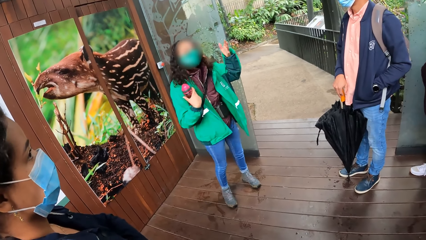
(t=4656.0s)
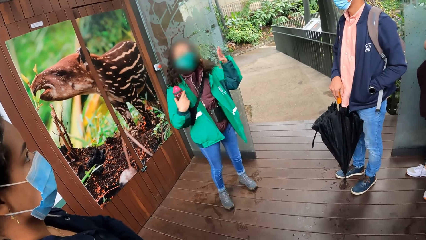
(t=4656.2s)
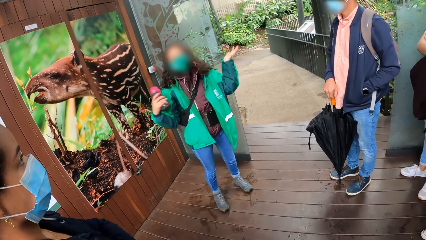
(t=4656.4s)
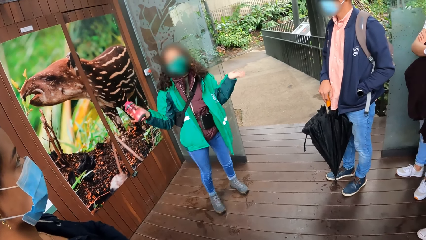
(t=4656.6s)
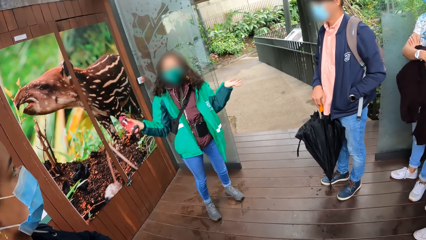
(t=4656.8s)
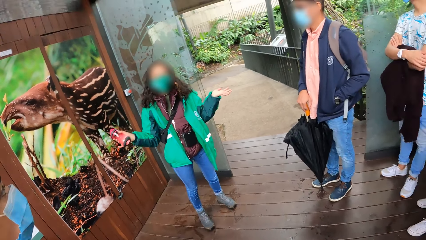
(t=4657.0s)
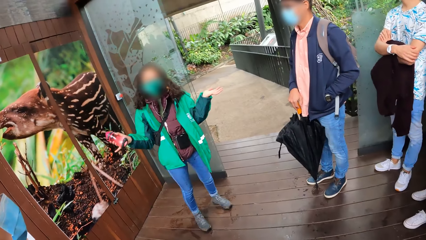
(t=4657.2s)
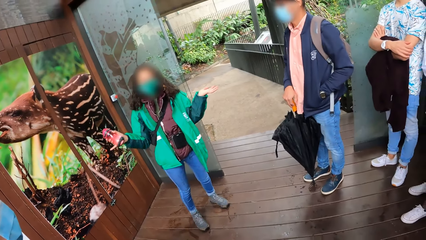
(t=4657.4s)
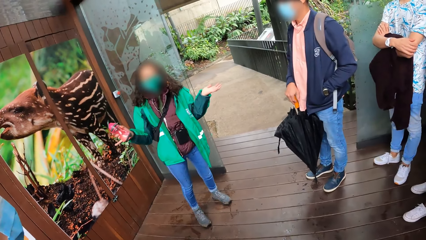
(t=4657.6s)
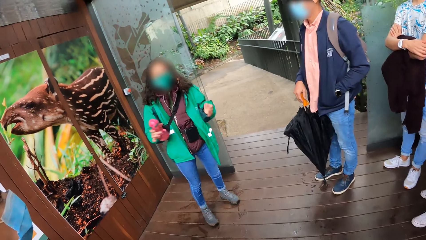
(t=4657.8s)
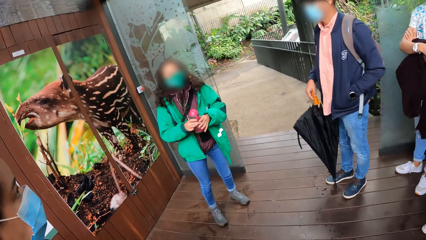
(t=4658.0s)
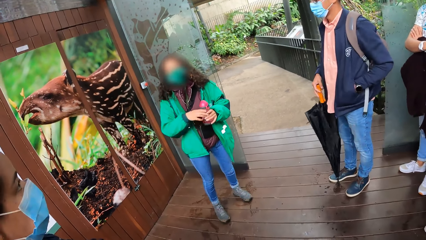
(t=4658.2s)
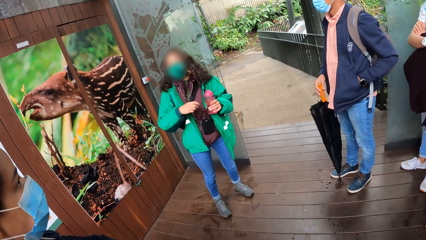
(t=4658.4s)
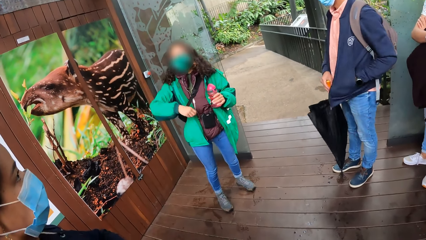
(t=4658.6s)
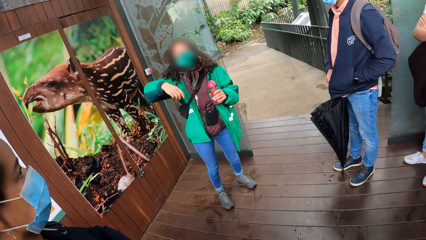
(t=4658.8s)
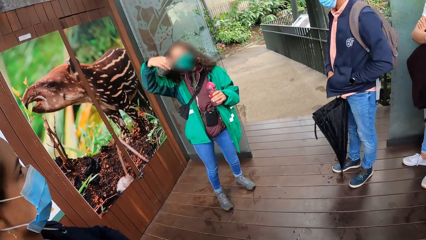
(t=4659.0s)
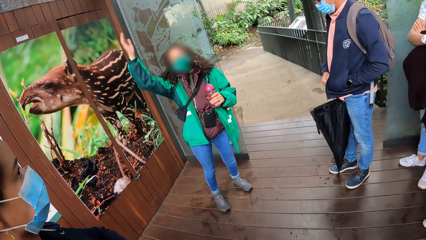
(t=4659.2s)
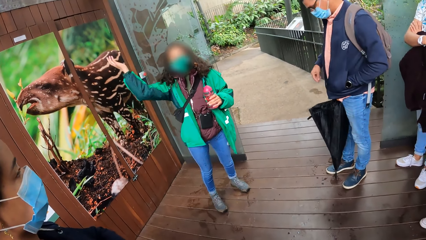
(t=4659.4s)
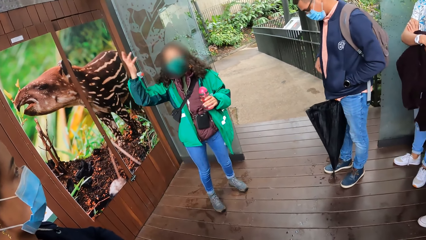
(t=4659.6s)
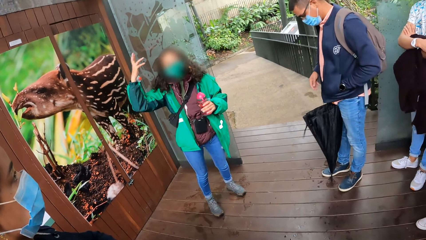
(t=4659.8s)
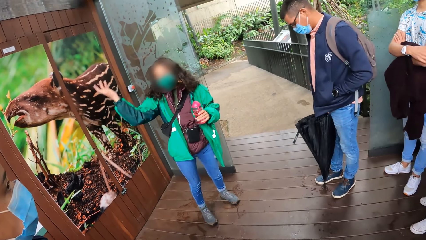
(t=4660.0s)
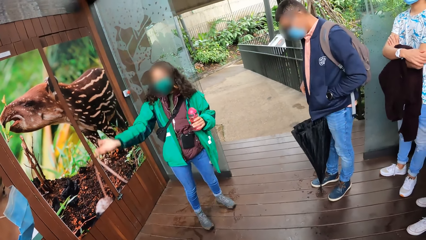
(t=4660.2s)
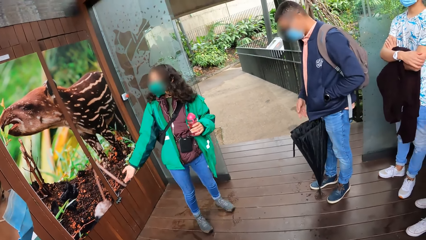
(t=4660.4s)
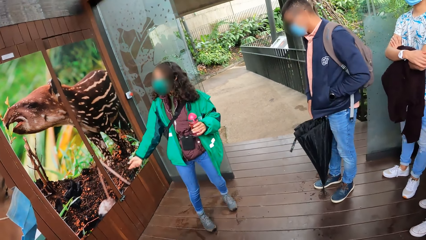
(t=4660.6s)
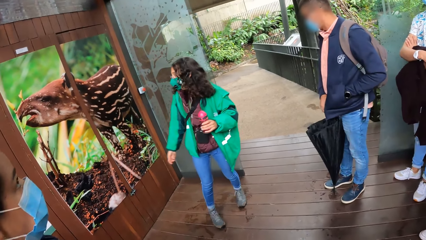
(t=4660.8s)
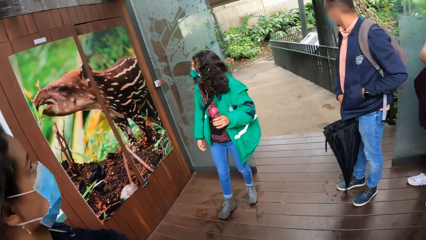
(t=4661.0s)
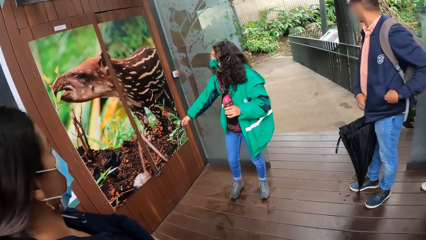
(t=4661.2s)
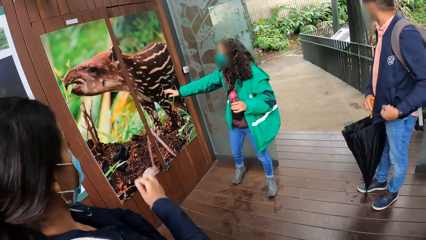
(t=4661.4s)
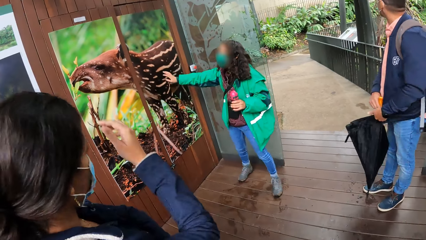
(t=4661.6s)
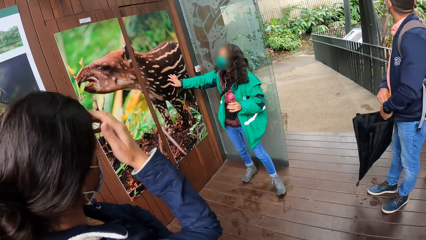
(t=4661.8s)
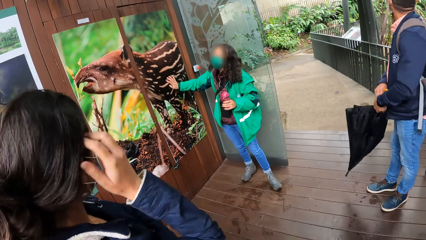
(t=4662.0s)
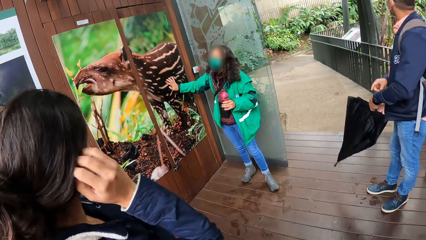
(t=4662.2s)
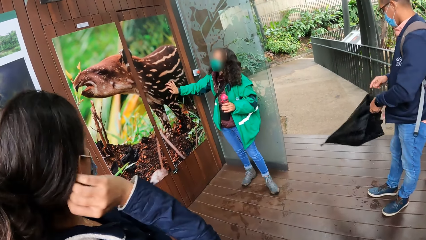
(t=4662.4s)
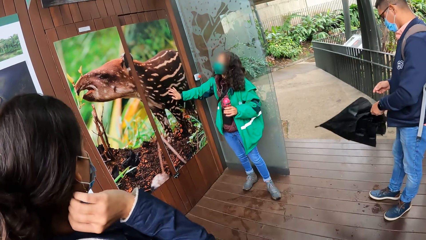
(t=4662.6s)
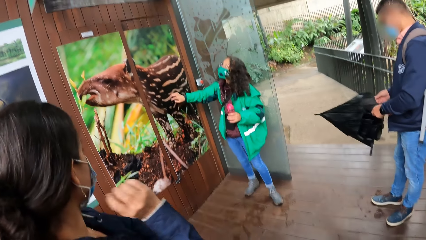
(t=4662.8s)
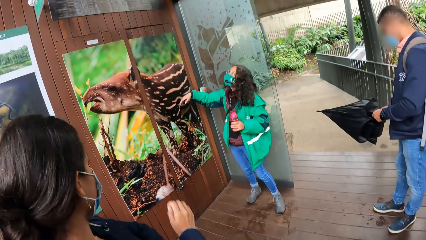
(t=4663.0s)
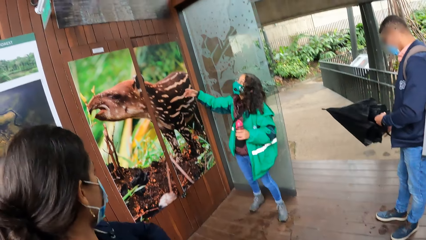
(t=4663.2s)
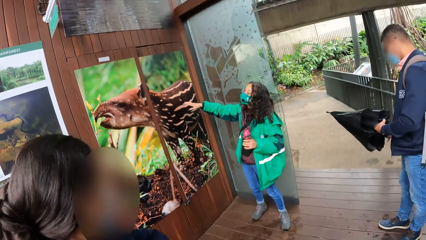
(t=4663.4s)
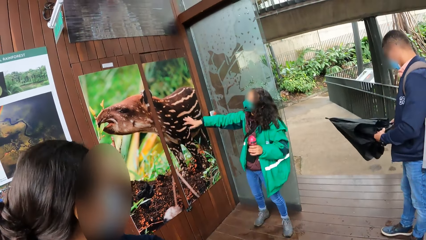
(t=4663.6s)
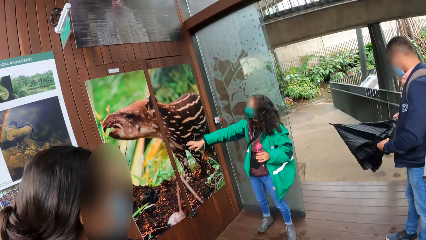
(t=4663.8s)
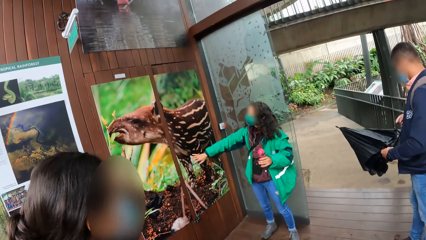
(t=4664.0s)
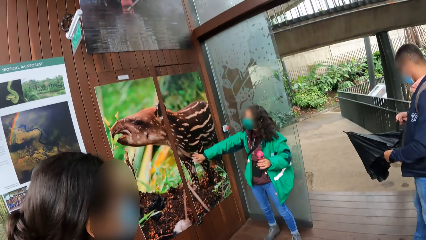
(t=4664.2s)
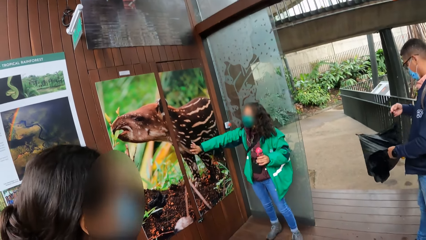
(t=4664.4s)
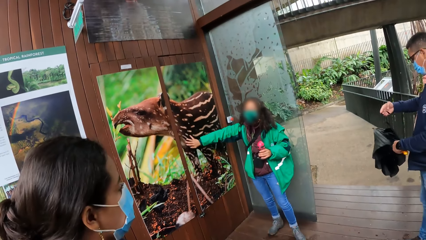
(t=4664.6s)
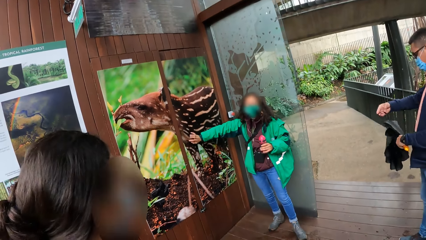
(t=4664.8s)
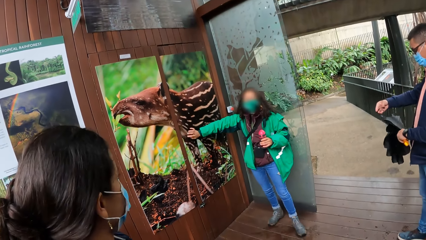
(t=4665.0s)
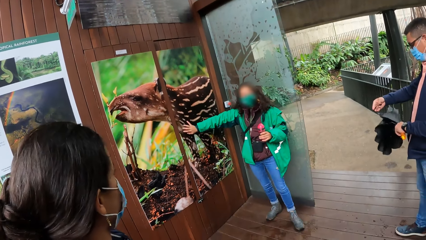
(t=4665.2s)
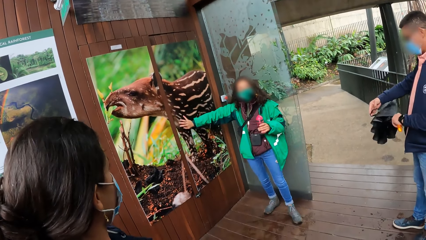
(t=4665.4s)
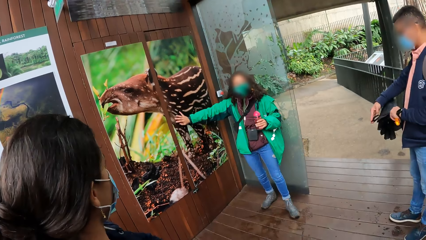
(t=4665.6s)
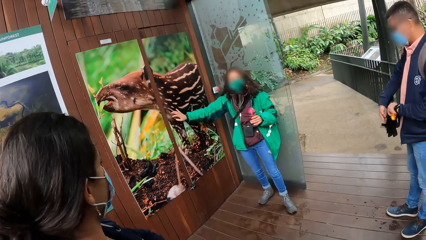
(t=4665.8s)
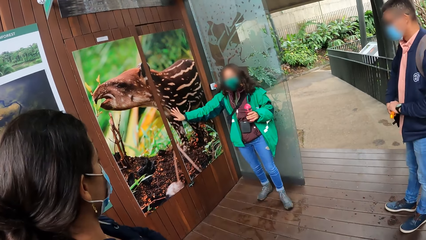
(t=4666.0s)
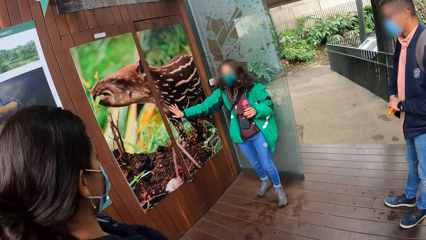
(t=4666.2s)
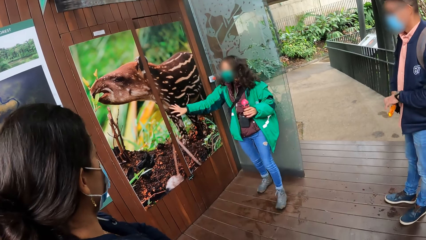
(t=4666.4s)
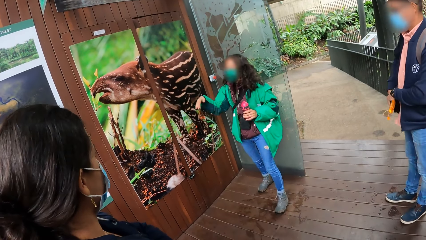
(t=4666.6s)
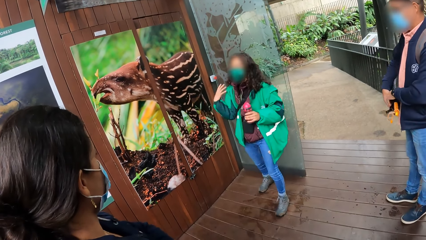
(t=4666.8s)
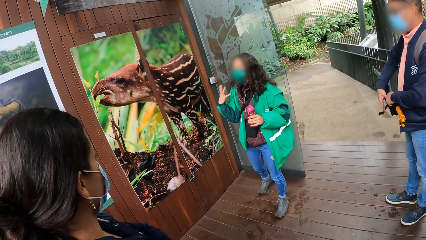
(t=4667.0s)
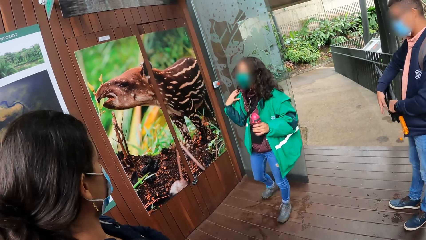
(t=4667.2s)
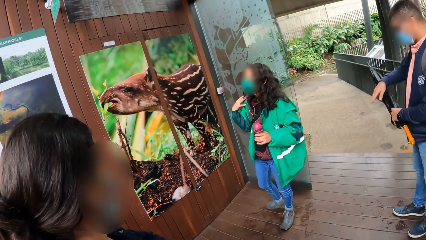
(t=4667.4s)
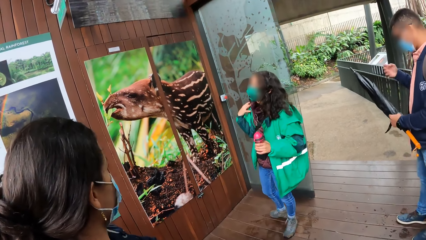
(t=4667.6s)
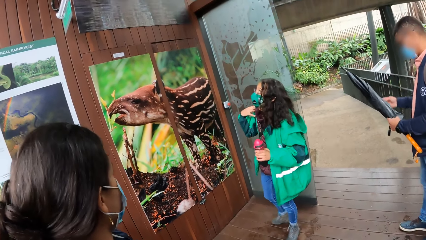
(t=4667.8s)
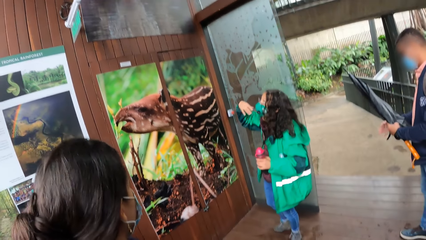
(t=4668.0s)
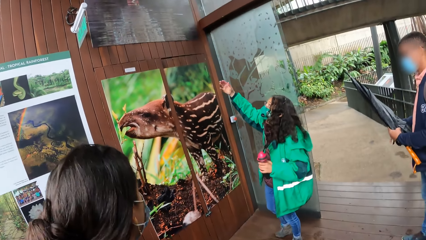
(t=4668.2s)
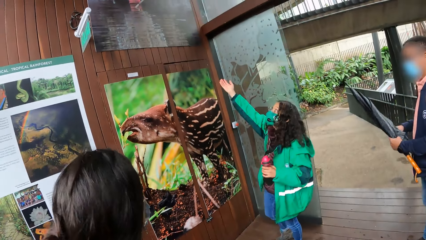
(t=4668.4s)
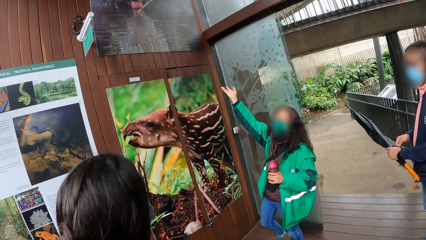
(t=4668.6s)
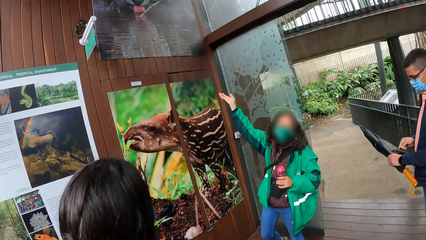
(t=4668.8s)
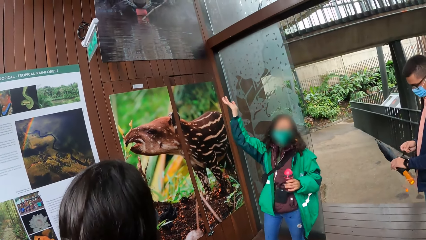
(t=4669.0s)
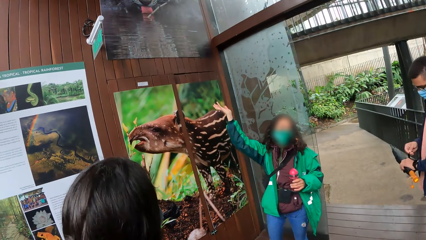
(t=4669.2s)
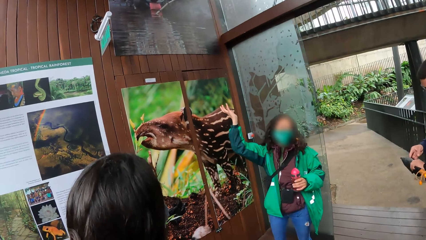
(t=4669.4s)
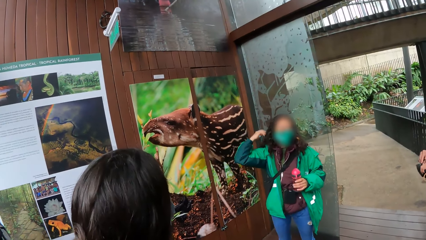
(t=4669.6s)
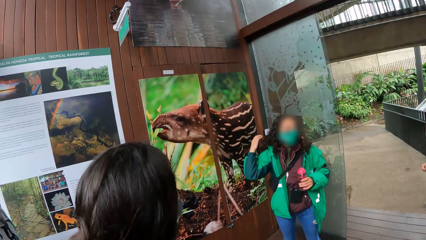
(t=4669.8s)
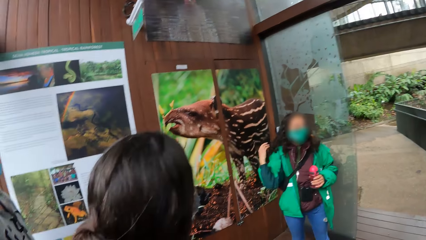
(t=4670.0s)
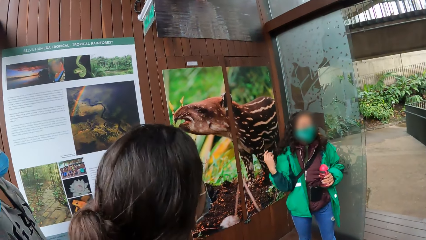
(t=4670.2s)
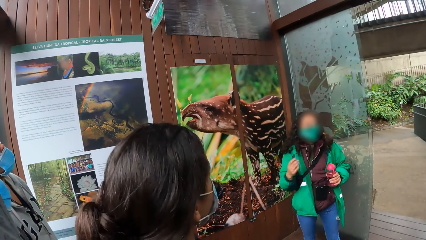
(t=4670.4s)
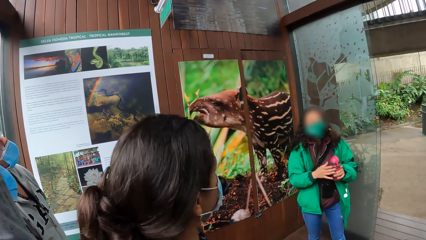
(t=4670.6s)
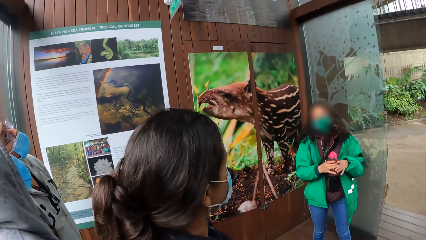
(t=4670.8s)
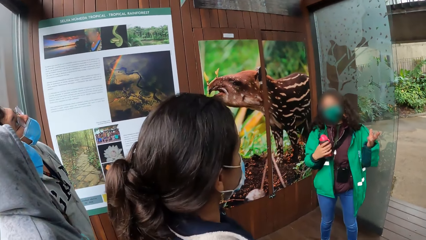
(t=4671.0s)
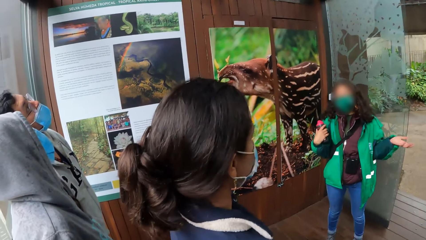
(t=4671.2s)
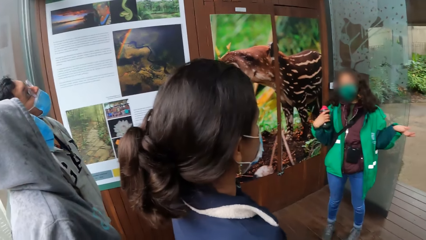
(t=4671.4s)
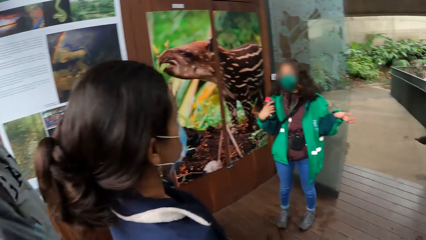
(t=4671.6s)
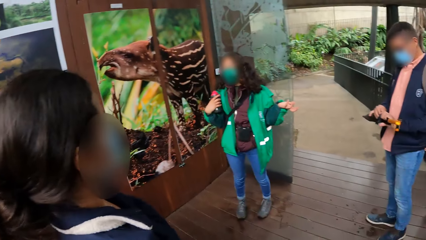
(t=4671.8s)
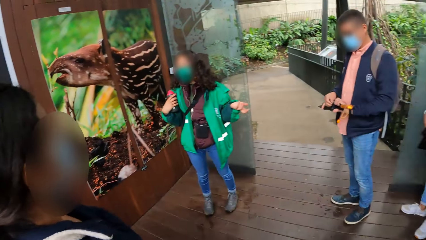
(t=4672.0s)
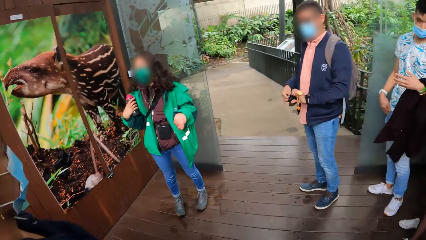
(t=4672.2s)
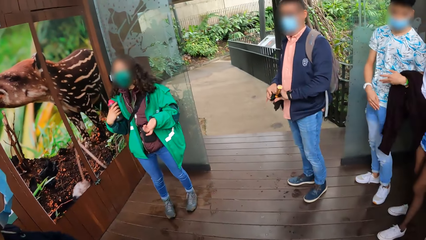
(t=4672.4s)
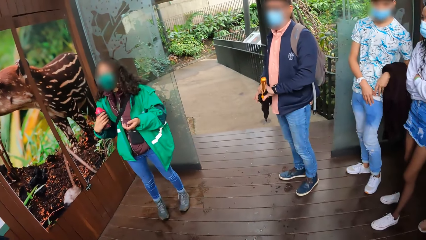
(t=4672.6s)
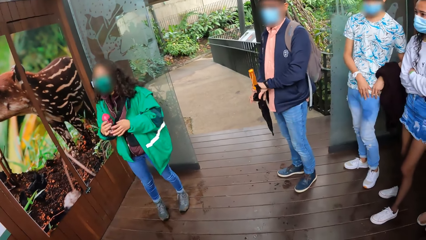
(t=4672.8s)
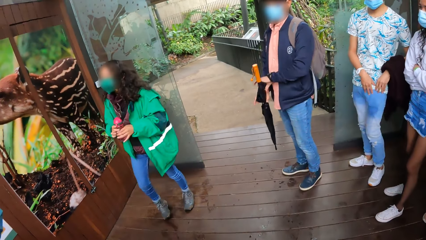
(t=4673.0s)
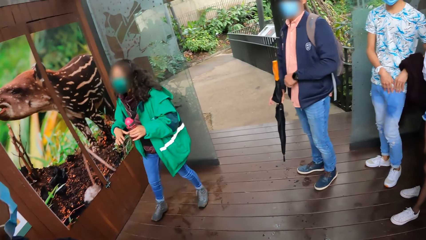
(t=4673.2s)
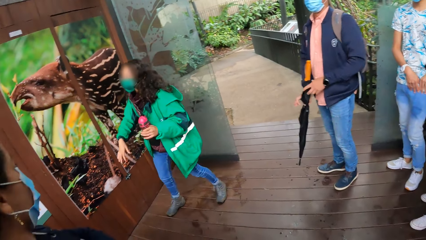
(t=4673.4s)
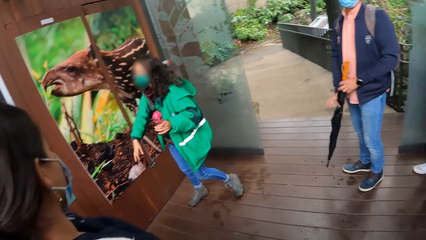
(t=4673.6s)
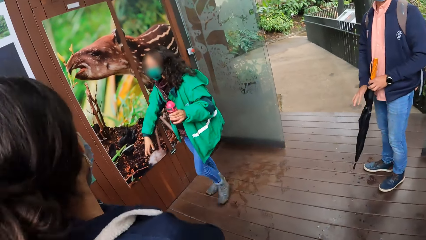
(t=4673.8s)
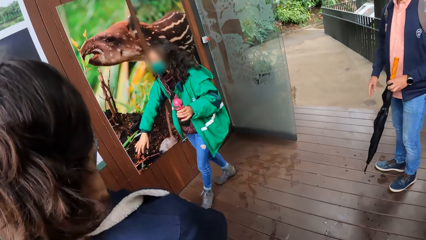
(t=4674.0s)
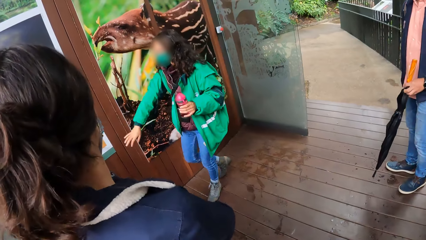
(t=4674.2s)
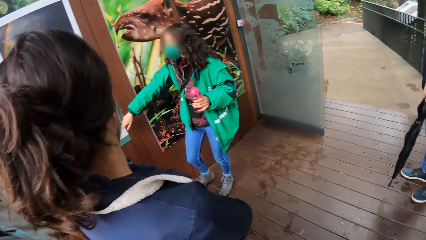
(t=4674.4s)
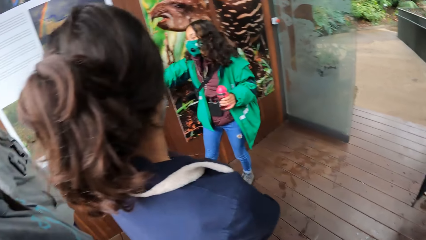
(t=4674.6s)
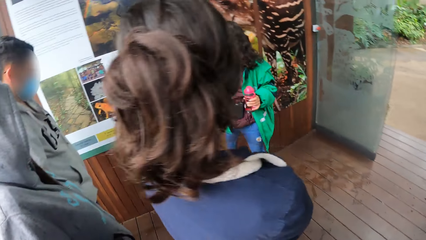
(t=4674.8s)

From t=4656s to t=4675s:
A woman transfers a bottle from her right hand to her left hand. The woman touches a wallpaper on a wooden wall with her right hand. The woman removes her right hand from the wallpaper on the wooden wall. The woman touches the wallpaper on the wooden wall with her right hand. The woman converses with the team. The woman removes her right hand from the wallpaper on the wooden wall. The woman transfers the bottle from her left hand to her right hand. The camera wearer looks around the room. The woman transfers the bottle from her right hand to her left hand.
